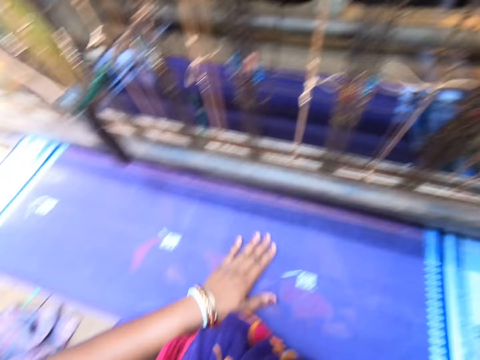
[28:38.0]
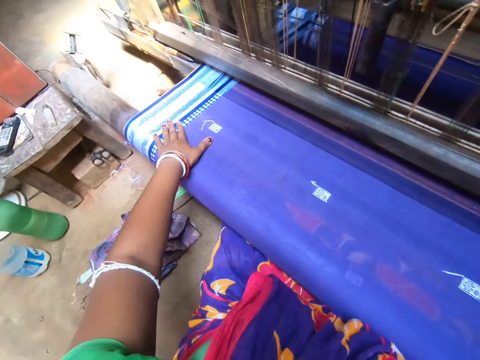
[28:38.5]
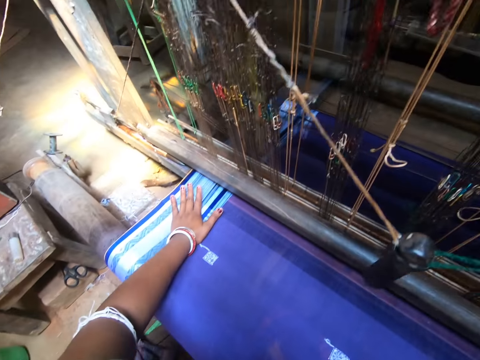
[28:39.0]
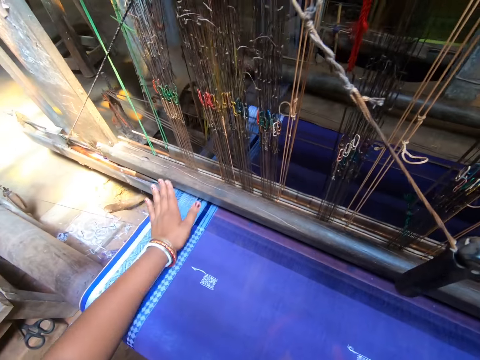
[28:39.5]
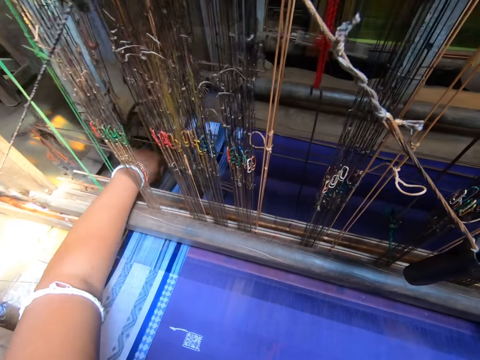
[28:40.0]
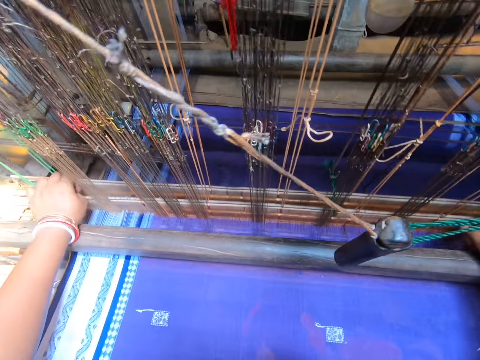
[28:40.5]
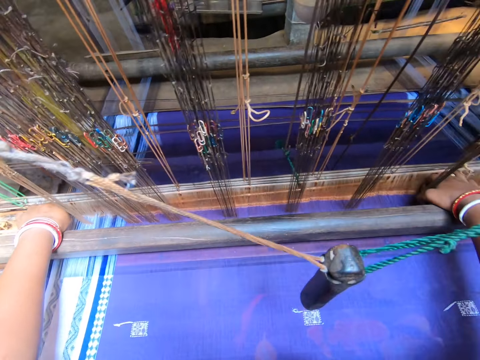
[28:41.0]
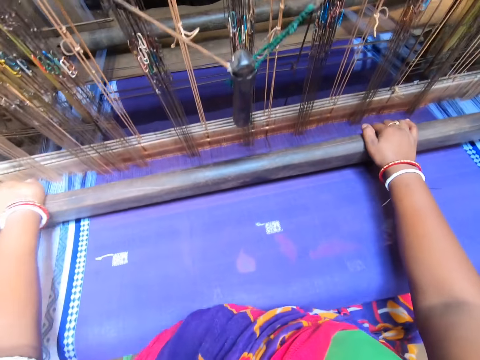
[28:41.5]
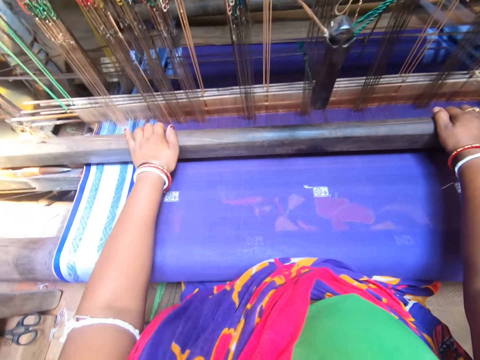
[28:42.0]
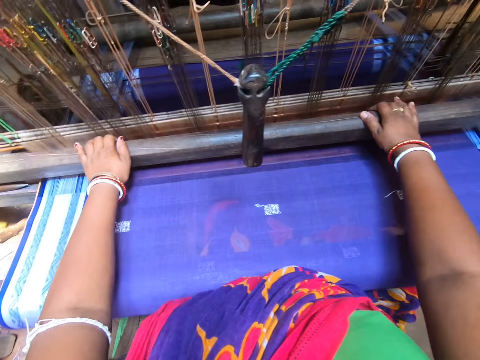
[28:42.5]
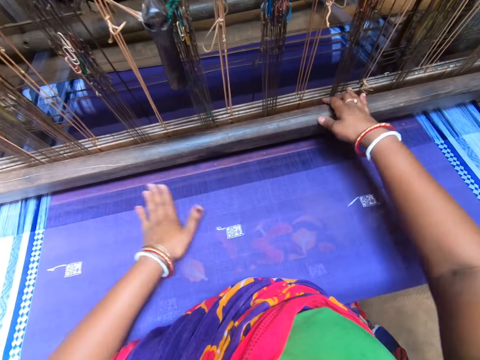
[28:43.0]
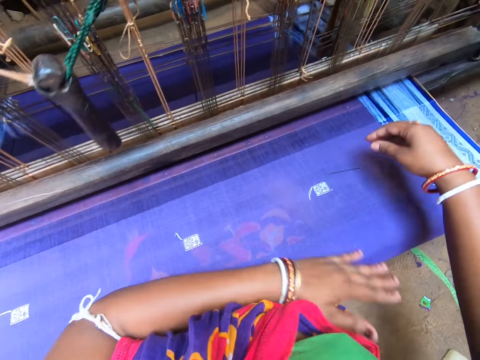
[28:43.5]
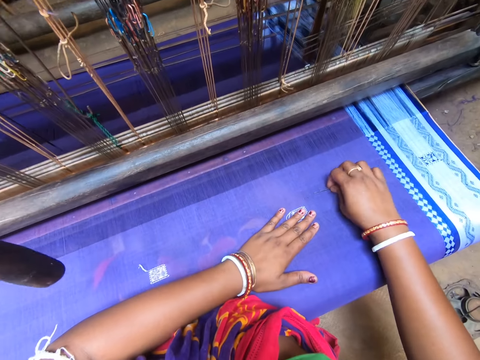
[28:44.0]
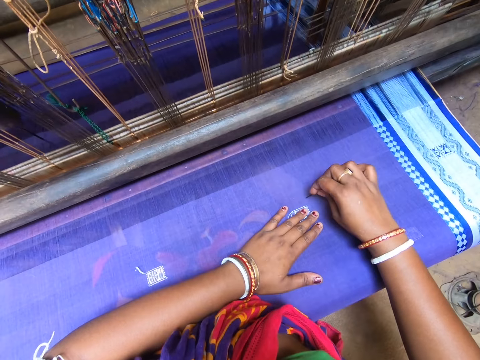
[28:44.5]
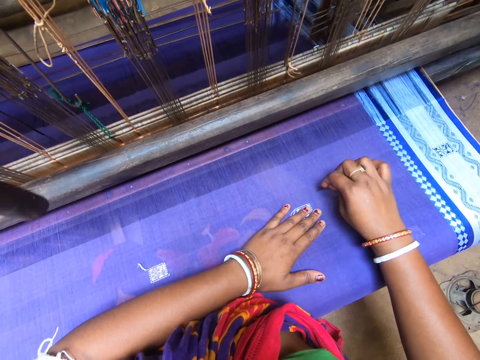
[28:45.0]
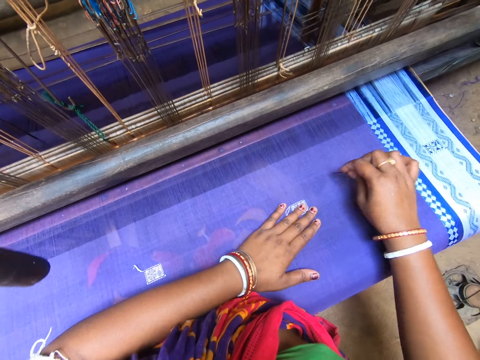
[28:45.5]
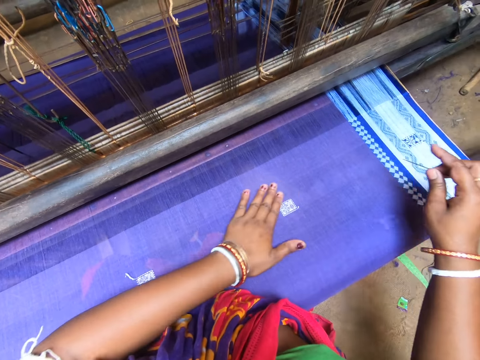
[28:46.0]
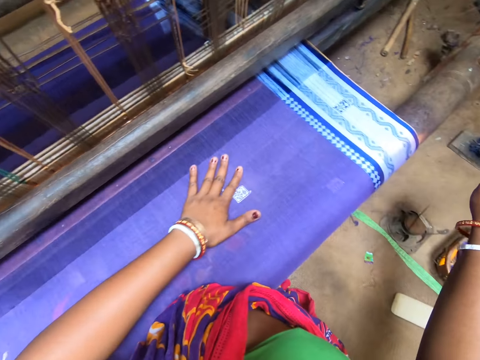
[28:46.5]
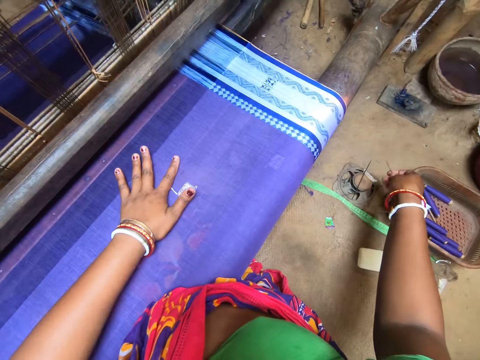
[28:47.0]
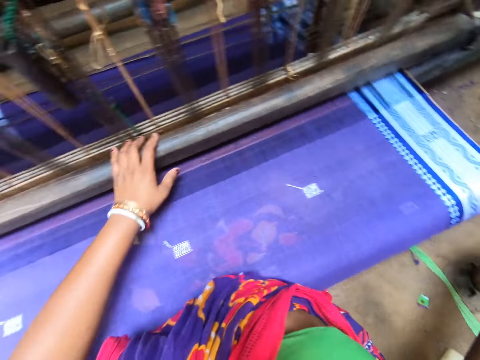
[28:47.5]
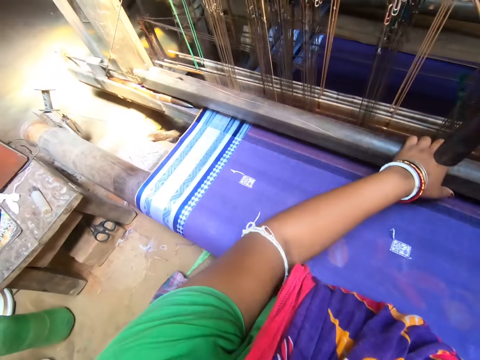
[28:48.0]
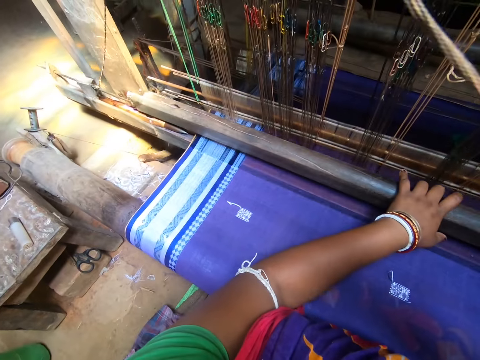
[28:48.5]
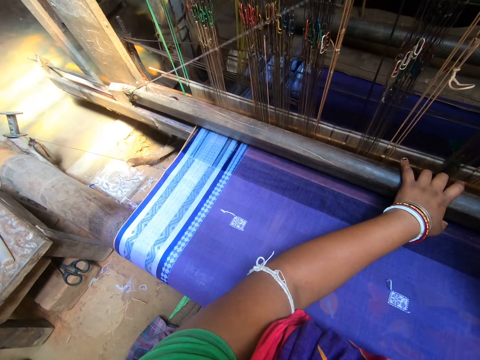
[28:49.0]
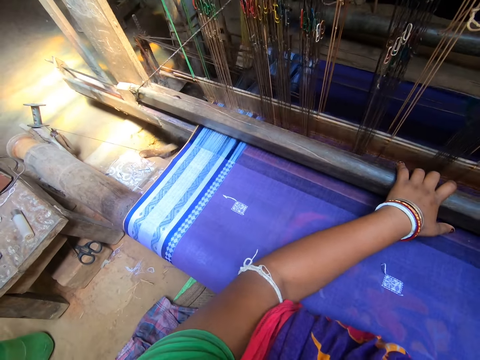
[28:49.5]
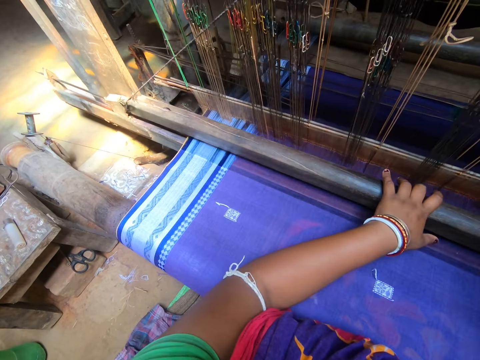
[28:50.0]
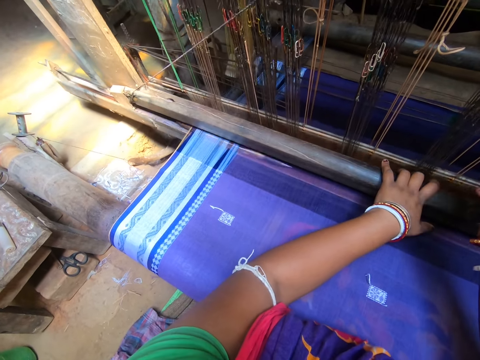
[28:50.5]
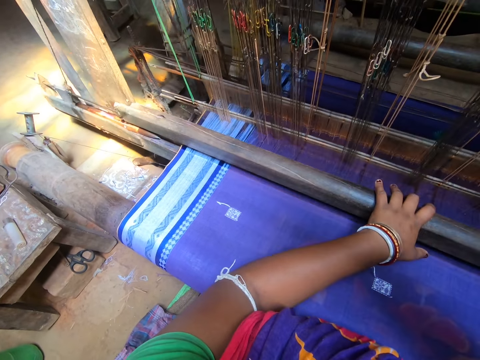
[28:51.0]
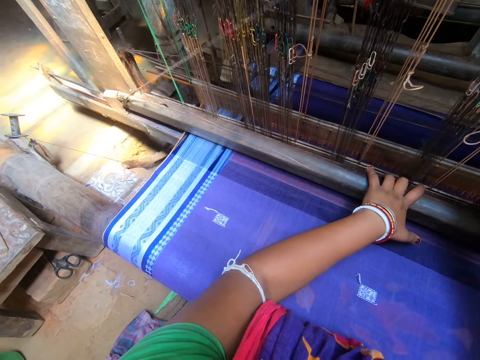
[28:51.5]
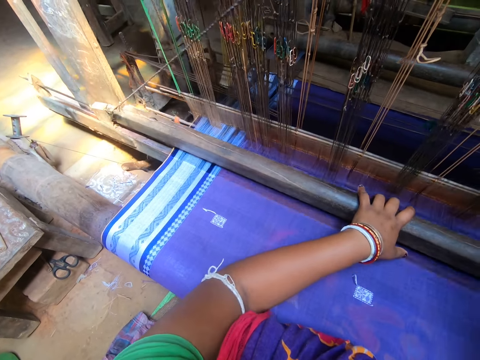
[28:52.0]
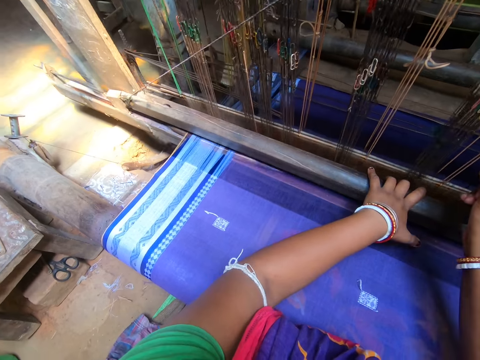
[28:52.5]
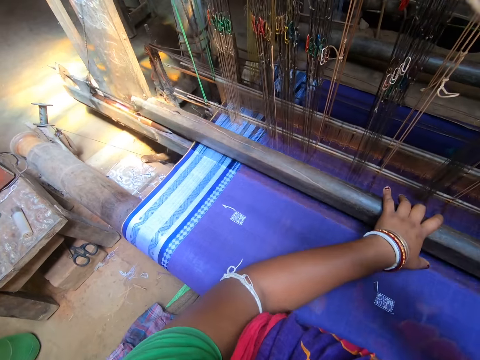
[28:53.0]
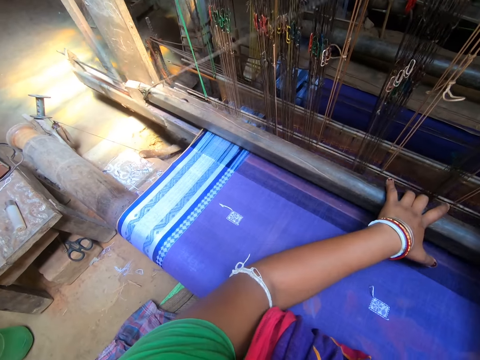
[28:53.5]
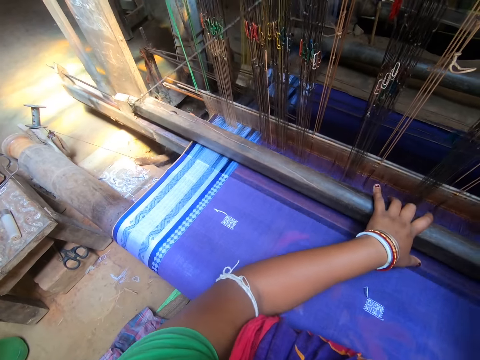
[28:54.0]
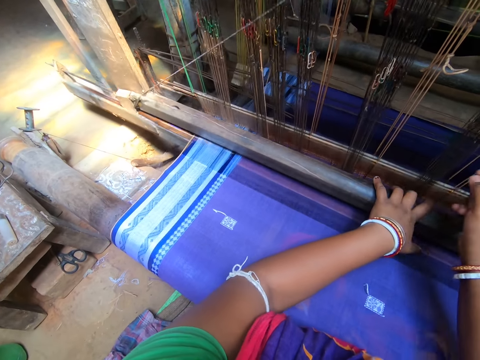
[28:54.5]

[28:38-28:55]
The camera wearer straightens the garment. She pushes a heddle with her left hand. She moves the loom. She wipes the cloth with her left hand. She picks up a pin from the cloth with her right hand. She marks the cloth with the pin in her right hand. She rubs the garment with a needle. She wipes the cloth with her left hand. She drops the pin on the floor with her right hand. She weaves the cloth with the loom with both hands.

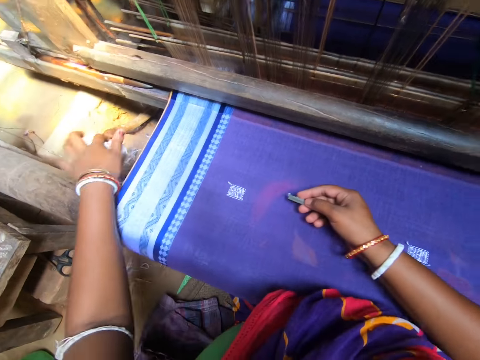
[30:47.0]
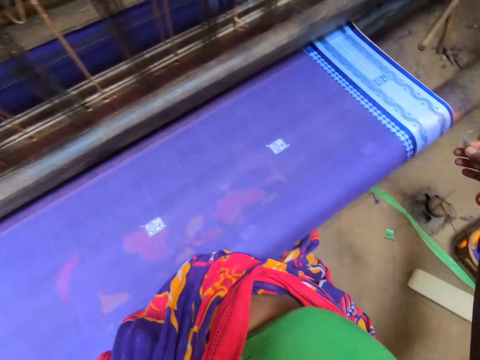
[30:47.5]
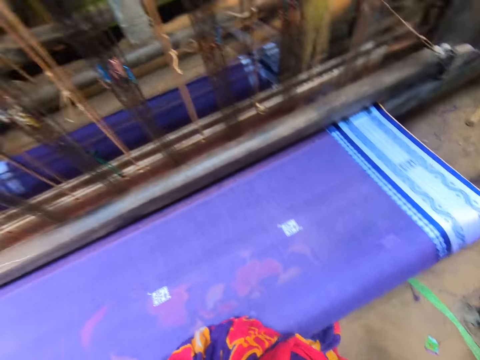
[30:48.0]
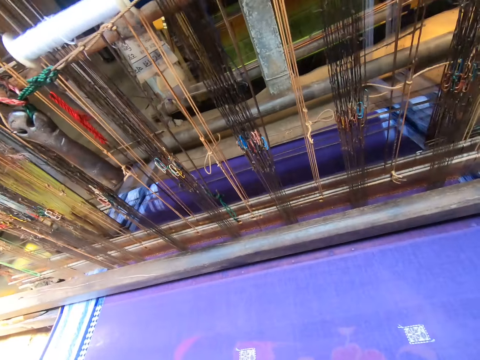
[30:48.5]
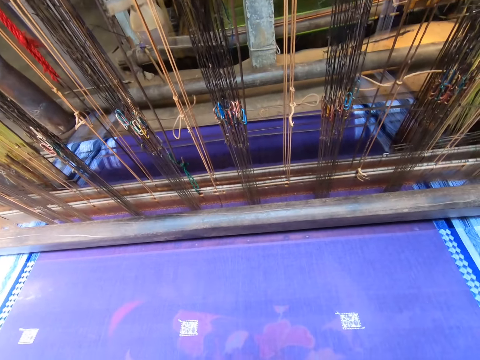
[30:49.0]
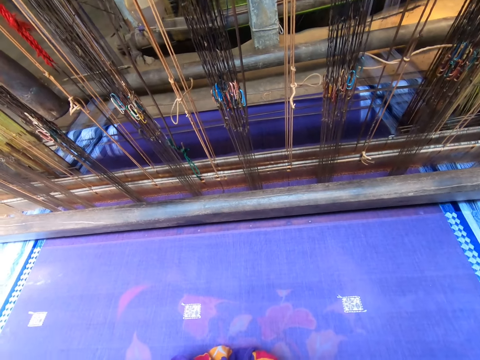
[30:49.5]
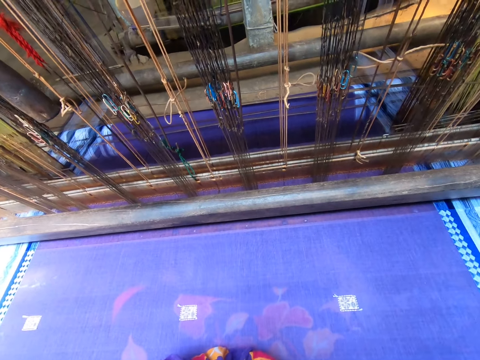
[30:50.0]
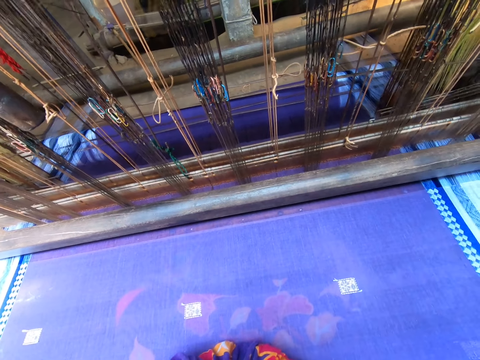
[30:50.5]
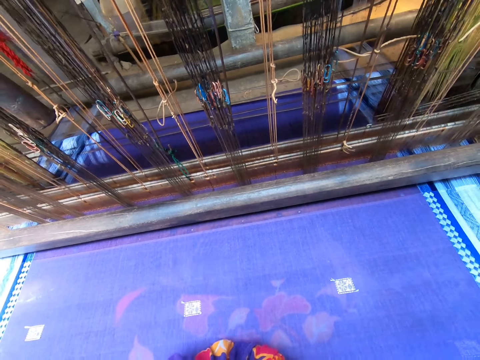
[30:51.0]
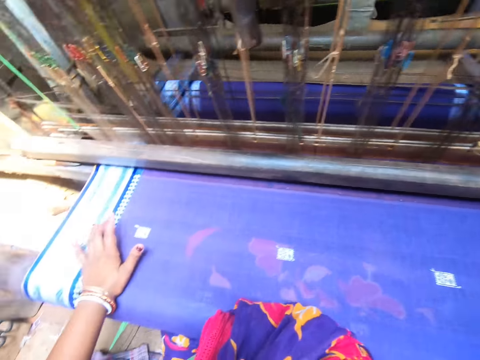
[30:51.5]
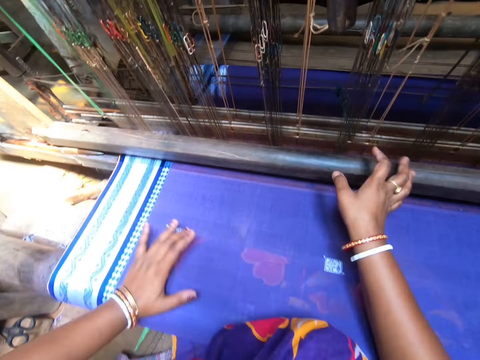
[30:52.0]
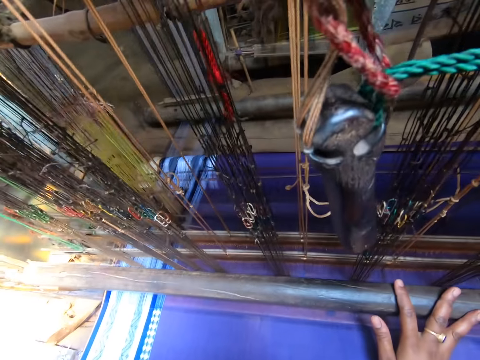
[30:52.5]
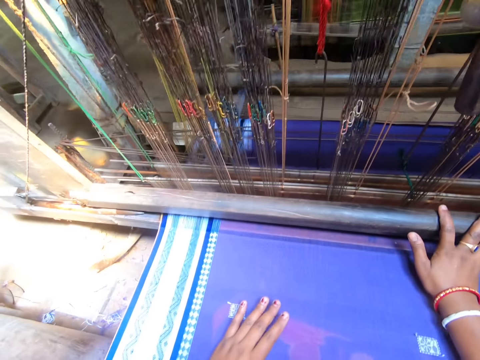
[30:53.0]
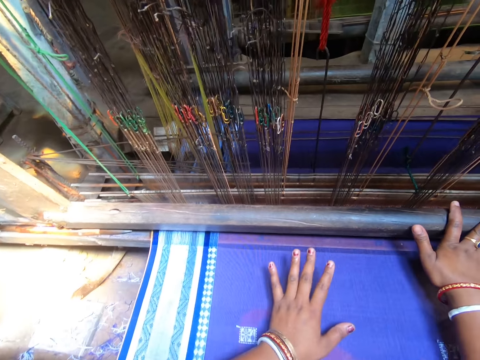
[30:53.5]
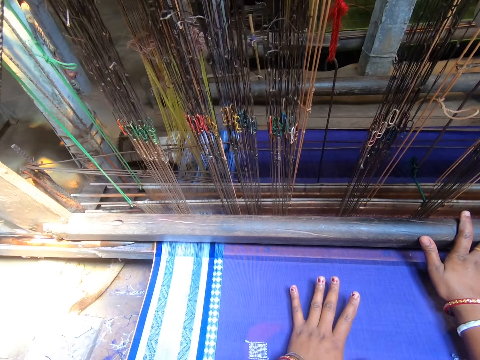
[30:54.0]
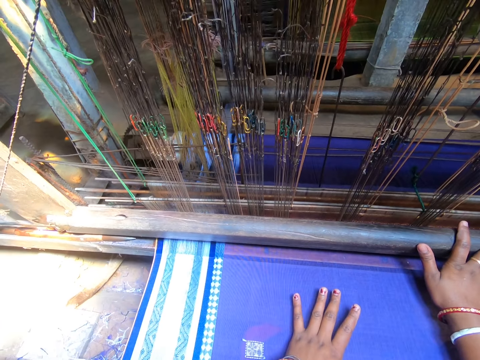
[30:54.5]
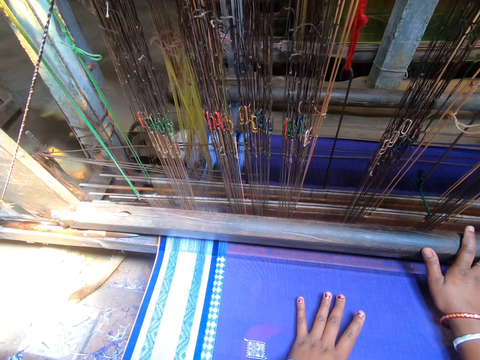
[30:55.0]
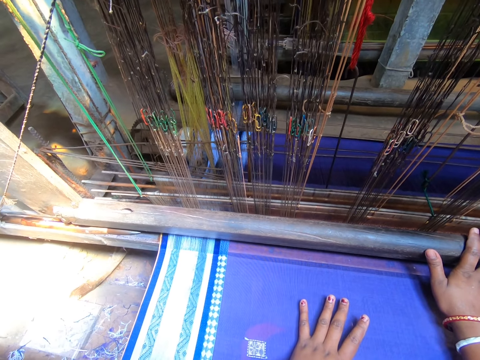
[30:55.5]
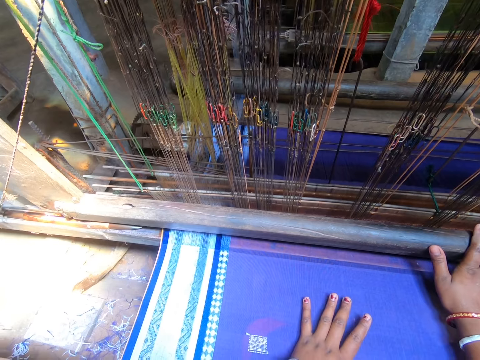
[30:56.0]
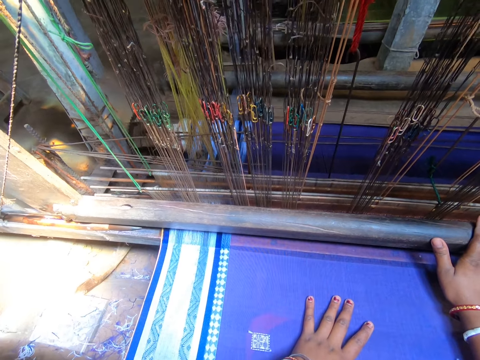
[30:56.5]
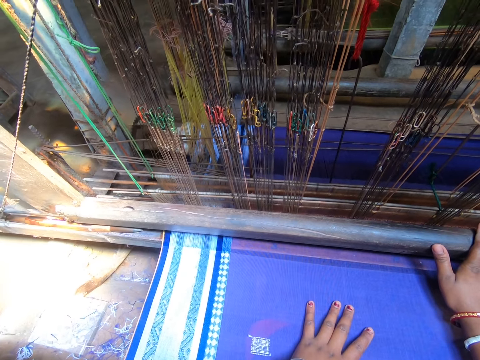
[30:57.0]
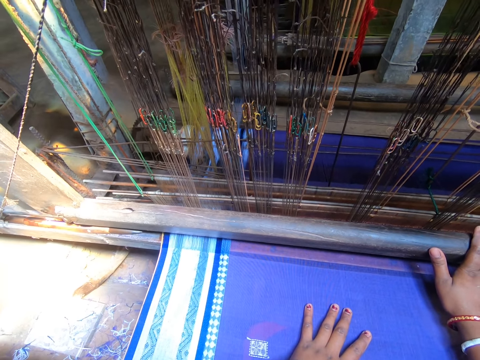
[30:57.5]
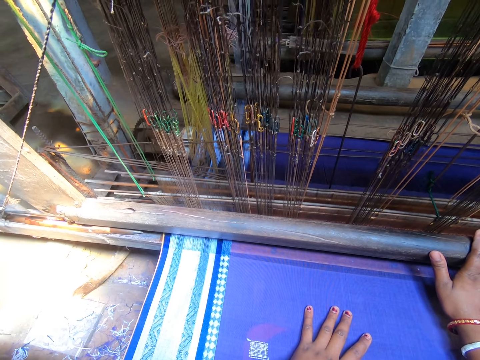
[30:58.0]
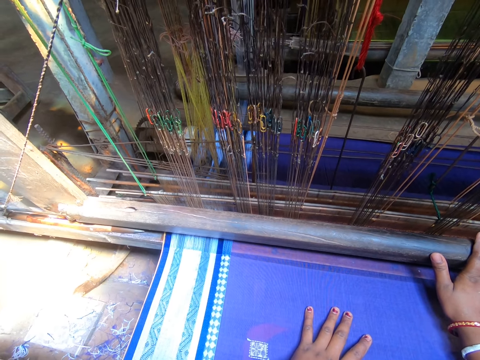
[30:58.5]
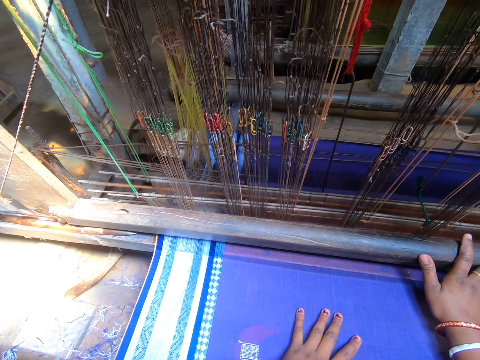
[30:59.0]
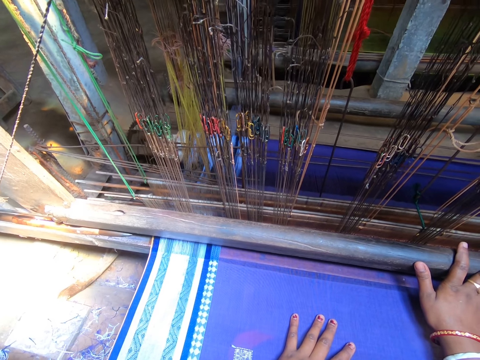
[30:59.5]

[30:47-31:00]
The camera wearer cuts the loose thread with the razor in her right hand. She drops the thread pieces. She drops the razor blade on the floor with her right hand. She adjusts the weaving line. She places her left hand on the cloth. She places her right hand on the loom beam. She stares at the garment. She holds the bottom loom bar.
